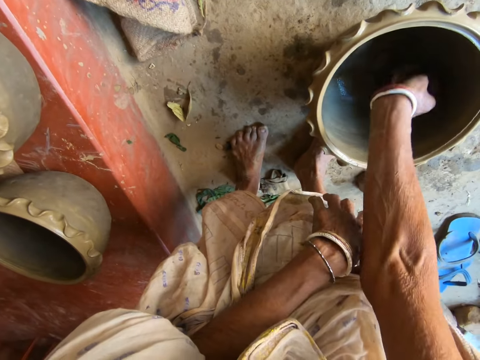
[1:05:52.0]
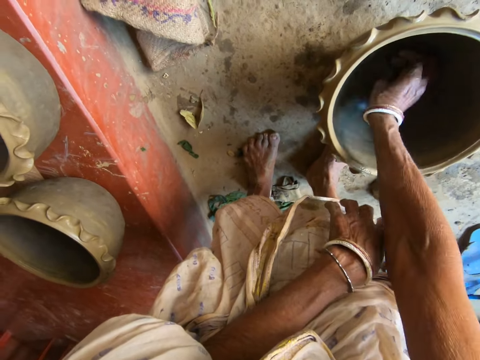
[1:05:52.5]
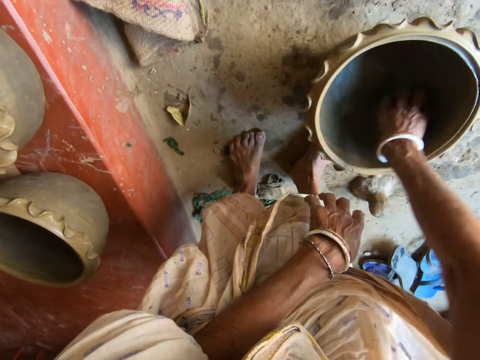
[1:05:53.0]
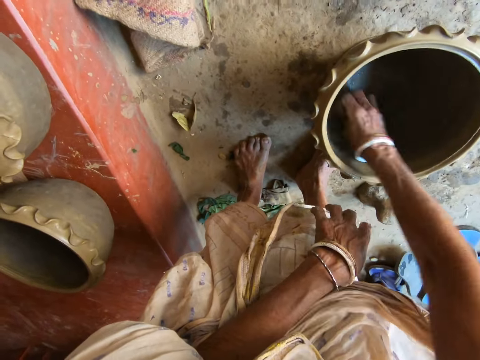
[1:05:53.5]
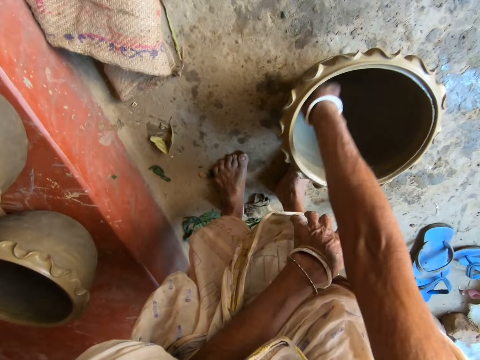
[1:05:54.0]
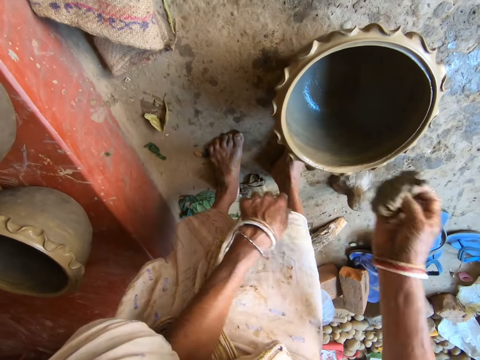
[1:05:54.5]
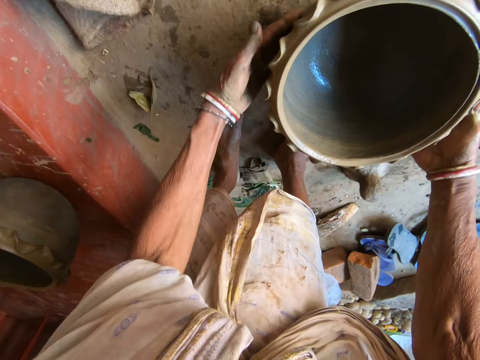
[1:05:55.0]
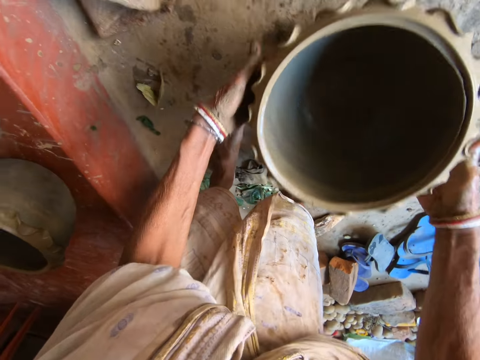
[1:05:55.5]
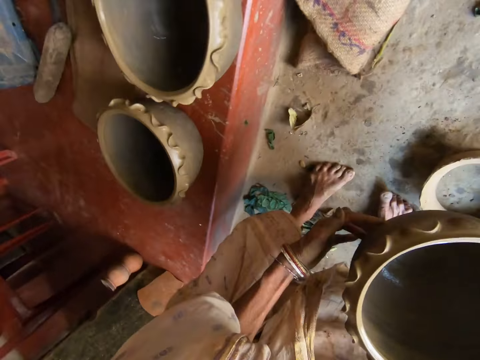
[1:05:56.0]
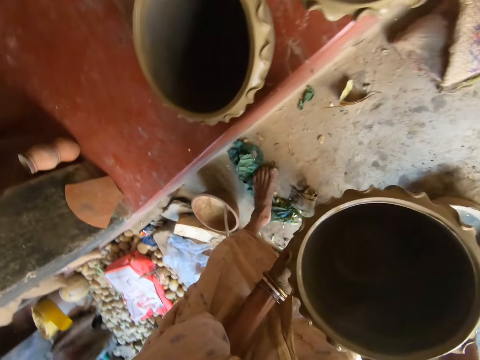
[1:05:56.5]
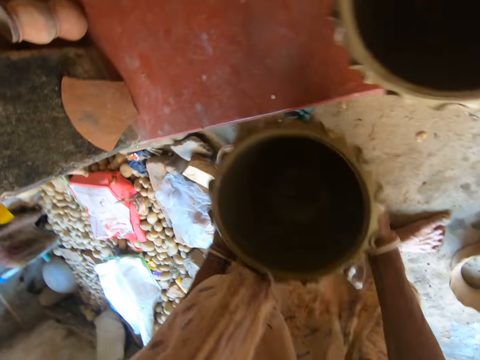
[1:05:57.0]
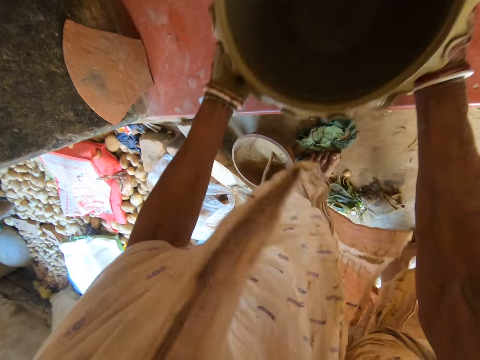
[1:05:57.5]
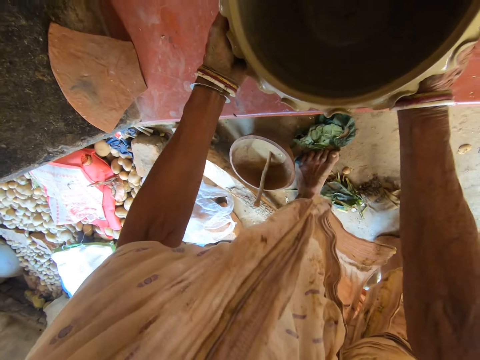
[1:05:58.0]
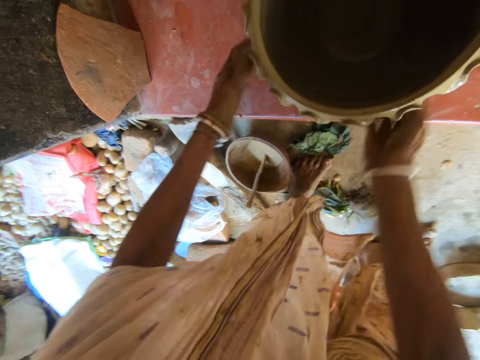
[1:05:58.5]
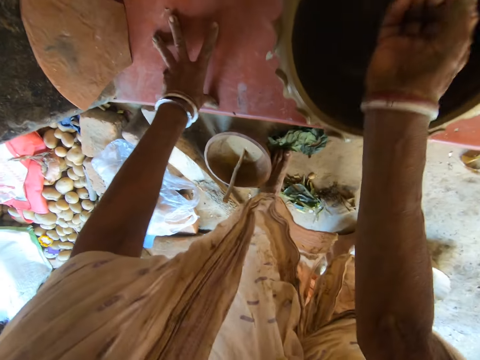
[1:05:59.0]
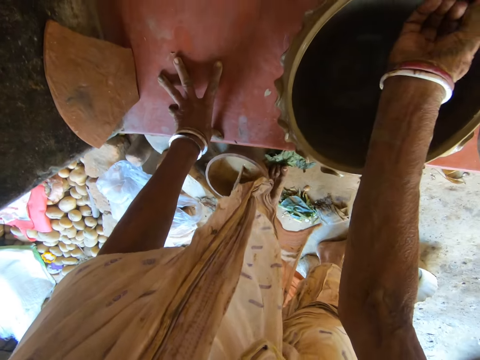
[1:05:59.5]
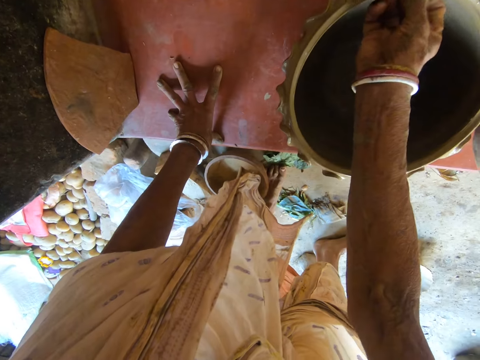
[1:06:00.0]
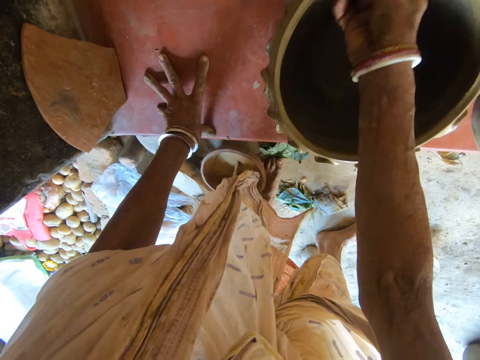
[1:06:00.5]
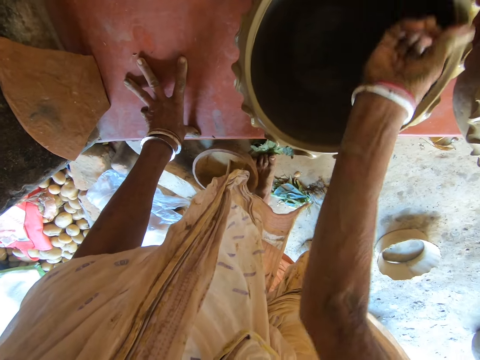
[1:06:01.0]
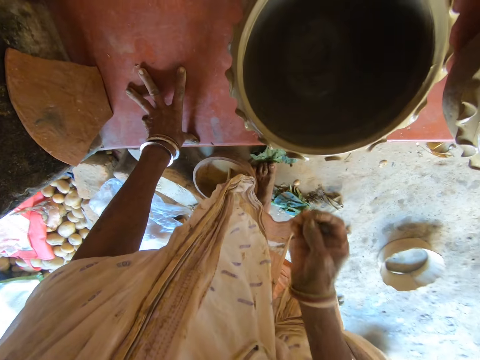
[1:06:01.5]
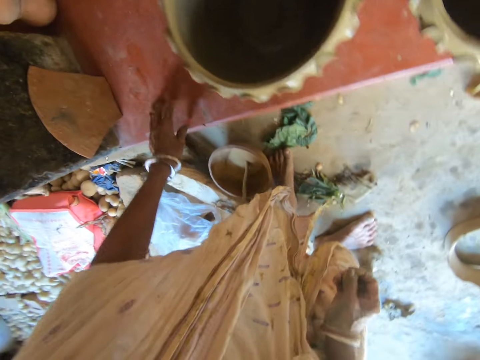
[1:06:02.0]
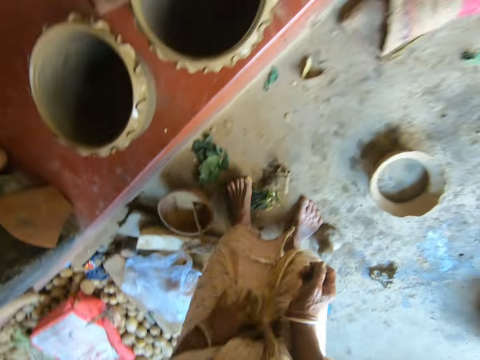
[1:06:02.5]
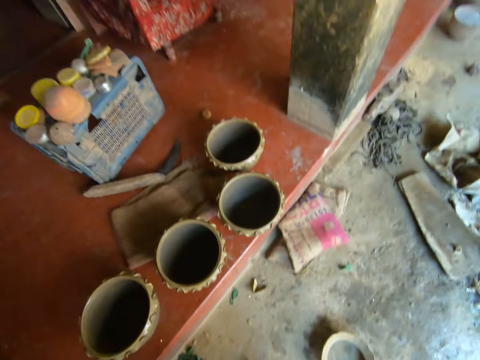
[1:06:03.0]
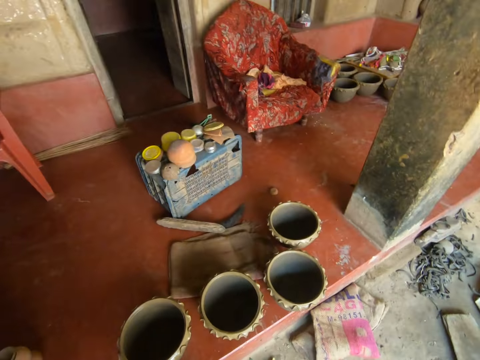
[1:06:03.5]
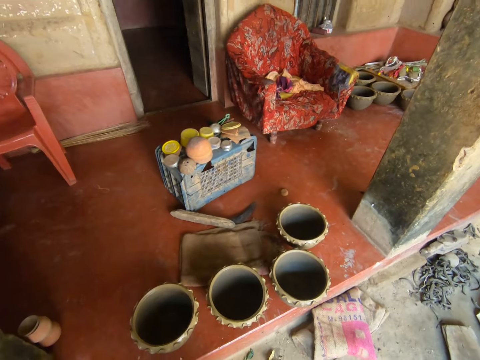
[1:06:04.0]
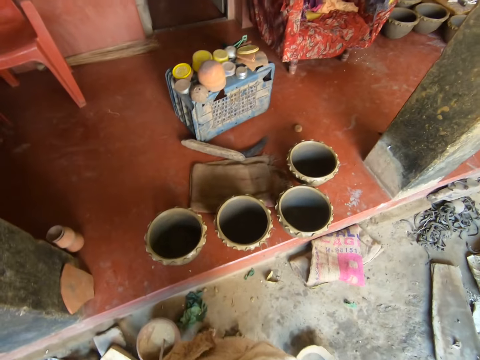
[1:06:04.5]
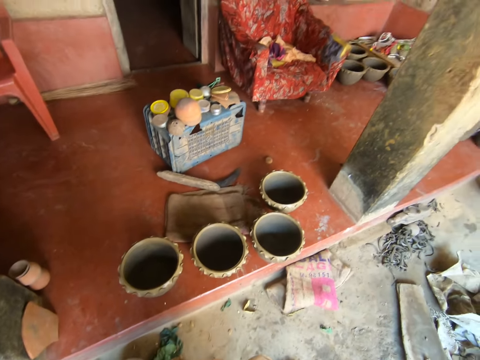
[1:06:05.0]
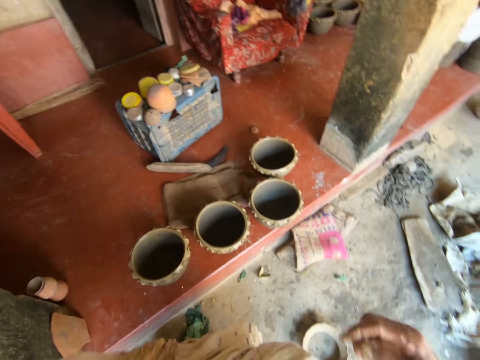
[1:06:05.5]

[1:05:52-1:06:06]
The camera wearer drops the piece of cloth on the floor with her right hand. She lifts the clay pot from the clay stand with both hands. She places the clay pot on the slab with both hands. She places her left hand on the slab. She cleans the clay pot with her right hand. She aligns the pot with the right hand. She looks around. She holds her cloth with her left hand.

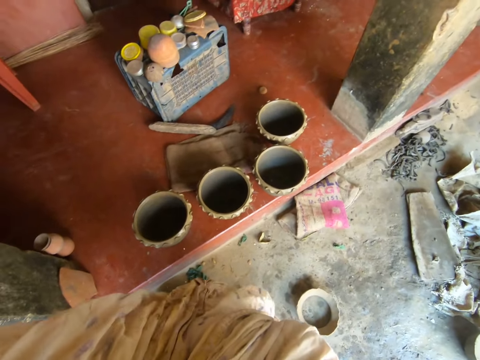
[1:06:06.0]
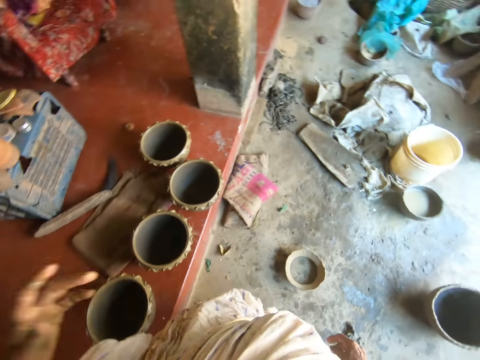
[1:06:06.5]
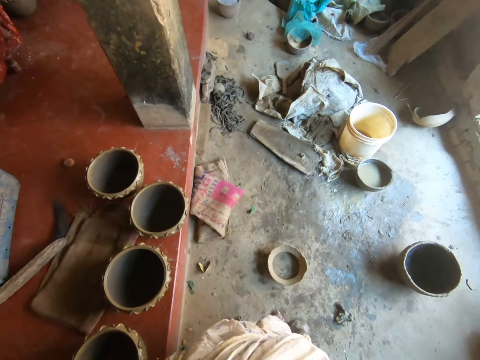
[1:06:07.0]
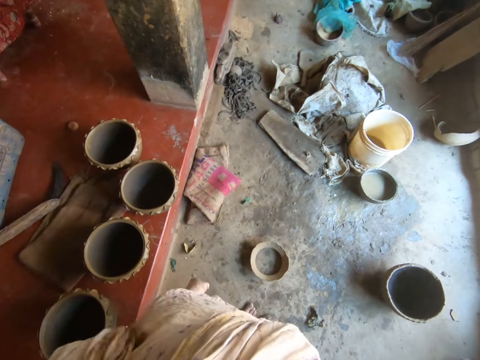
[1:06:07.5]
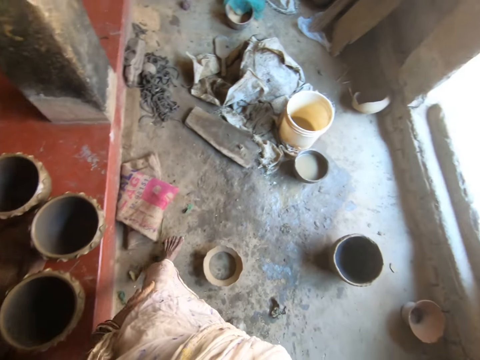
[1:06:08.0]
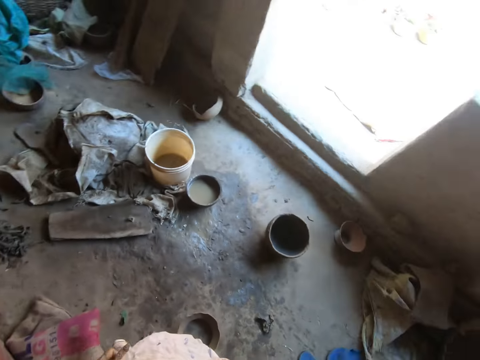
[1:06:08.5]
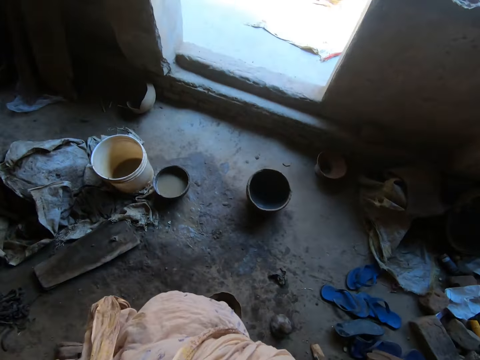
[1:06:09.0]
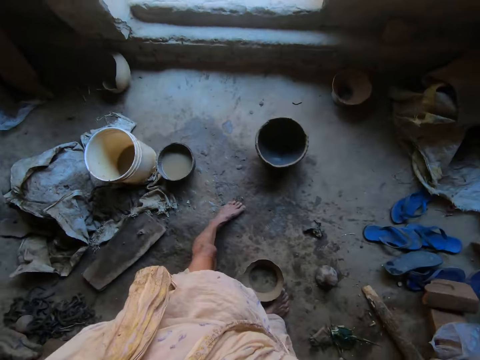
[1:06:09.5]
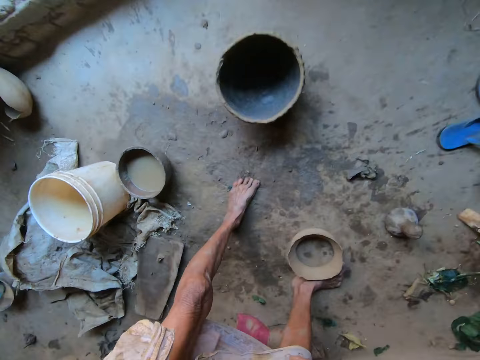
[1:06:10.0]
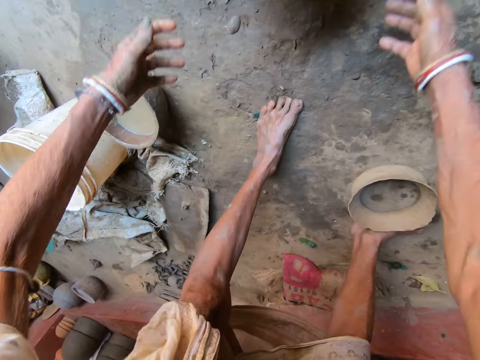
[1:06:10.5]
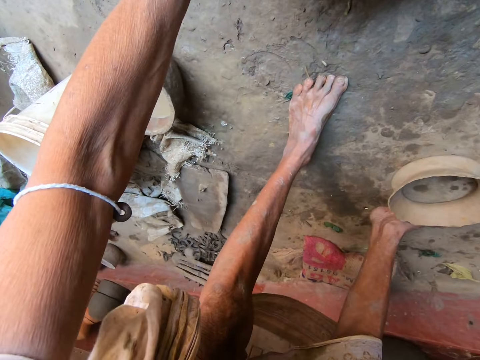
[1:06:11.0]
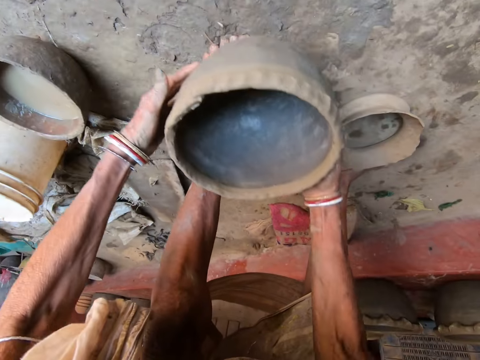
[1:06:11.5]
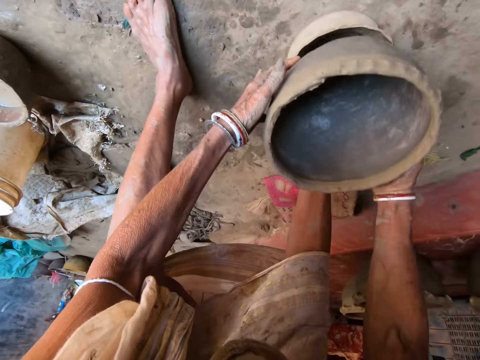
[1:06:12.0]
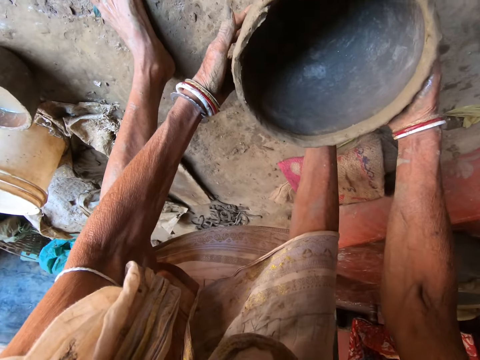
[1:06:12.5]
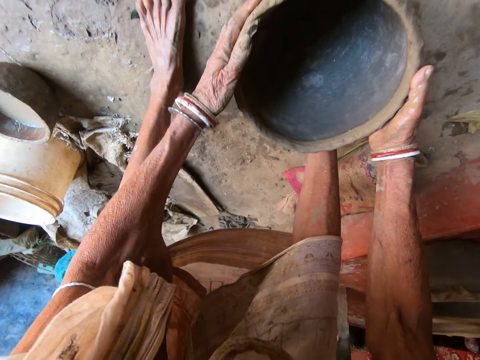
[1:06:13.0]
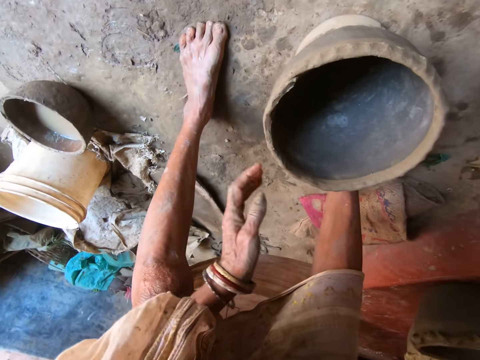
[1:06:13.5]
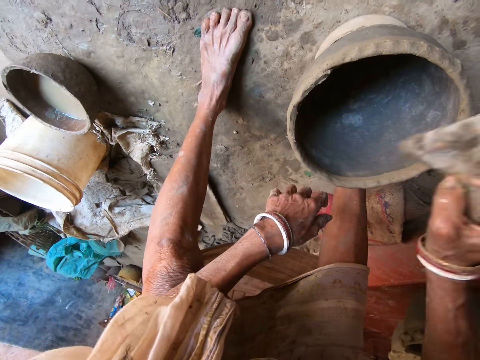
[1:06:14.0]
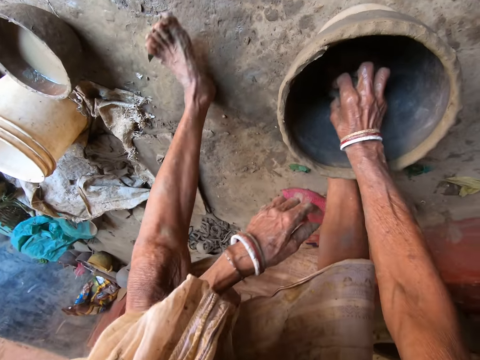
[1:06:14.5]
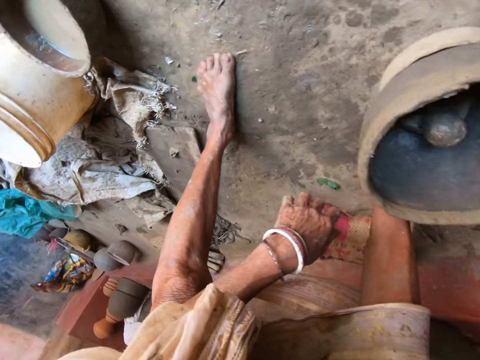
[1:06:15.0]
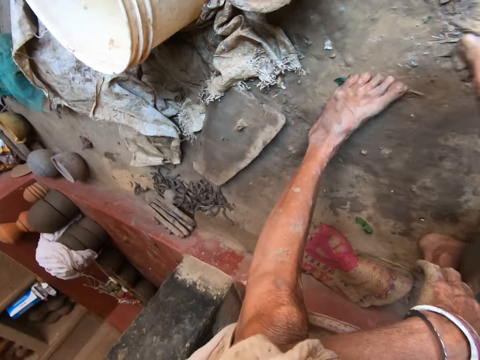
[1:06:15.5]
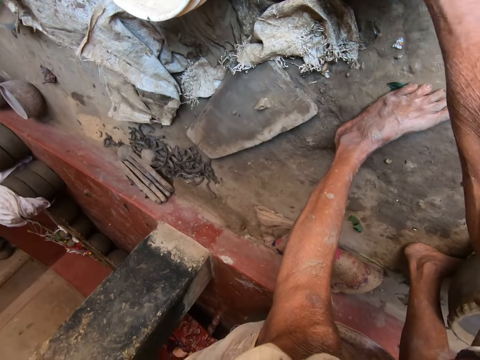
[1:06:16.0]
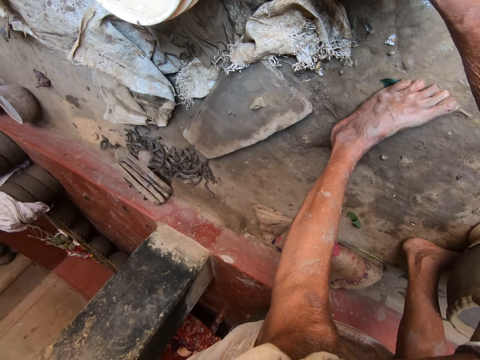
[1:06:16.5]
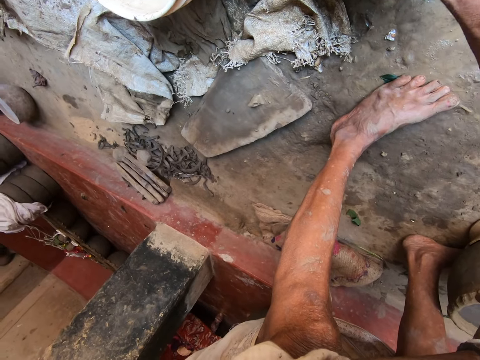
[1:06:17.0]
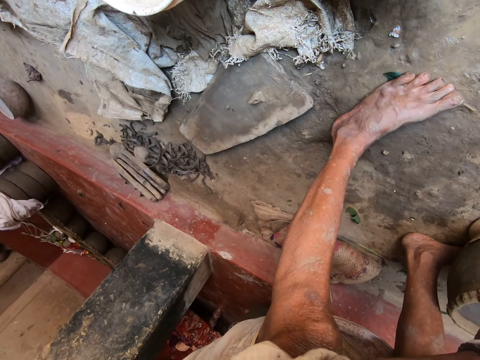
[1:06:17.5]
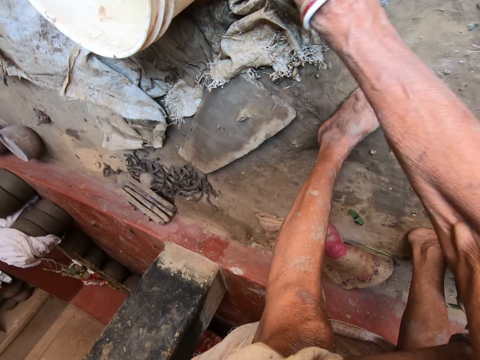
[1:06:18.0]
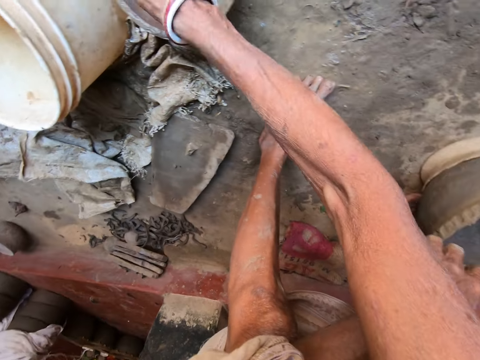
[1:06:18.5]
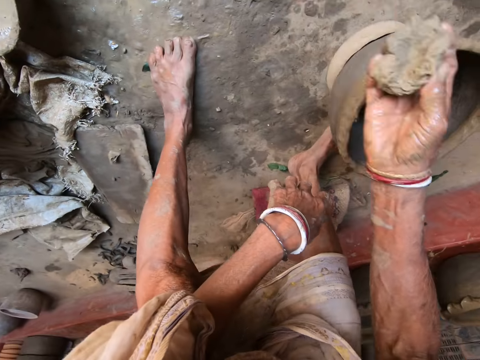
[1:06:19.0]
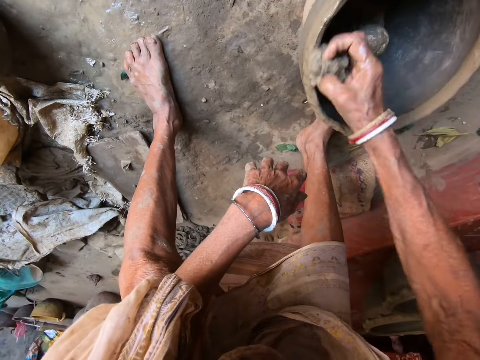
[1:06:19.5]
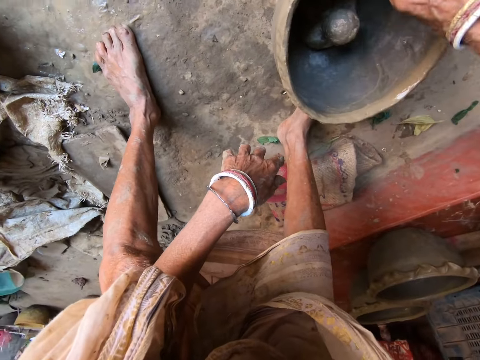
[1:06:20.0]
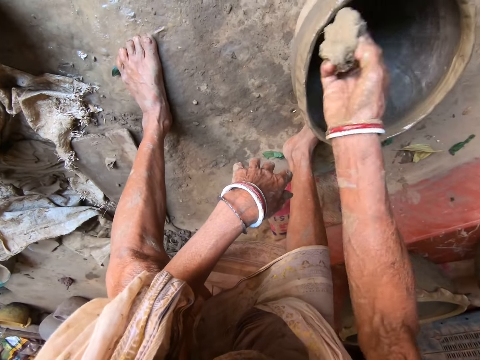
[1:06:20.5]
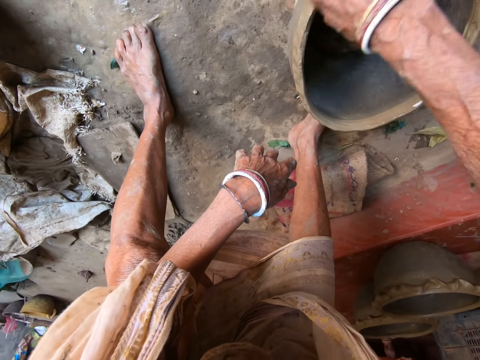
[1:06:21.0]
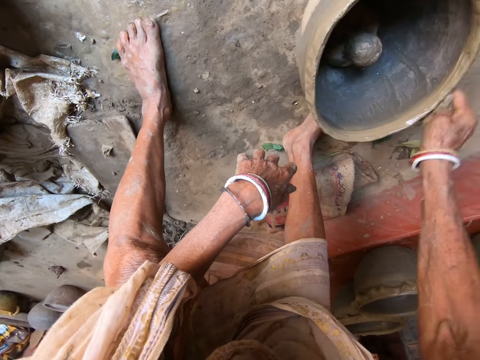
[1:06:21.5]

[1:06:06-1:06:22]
The camera wearer turns around. She picks up a clay pot from the floor with both hands. She sets the clay pot on the clay stand with both hands. She picks up the pestle from the floor with her right hand. She puts the pestle into the clay pot with her right hand. She picks up the piece of cloth or sponge from the floor with her right hand. She dips the piece of cloth into the bucket of water on the floor with her right hand. She squeezes water from the piece of cloth into the bucket of water on the floor with her right hand. She cleans the clay pot with the piece of cloth with her right hand.
